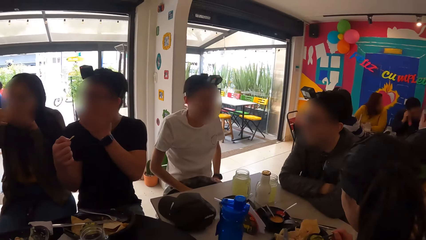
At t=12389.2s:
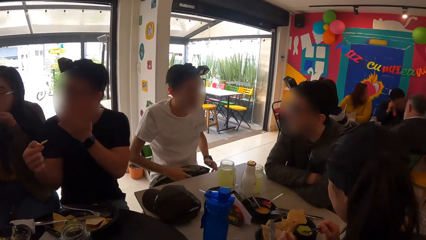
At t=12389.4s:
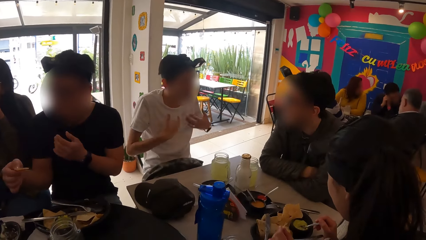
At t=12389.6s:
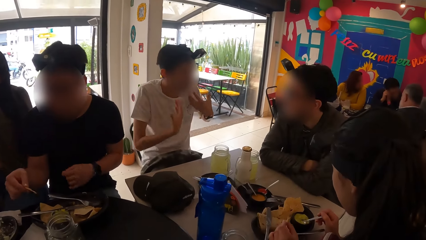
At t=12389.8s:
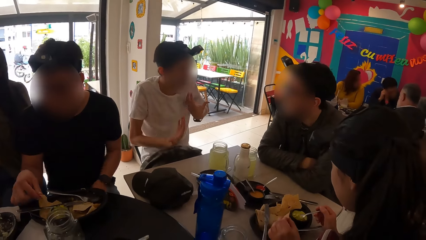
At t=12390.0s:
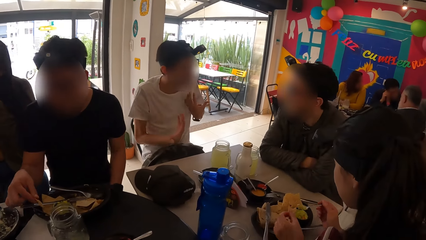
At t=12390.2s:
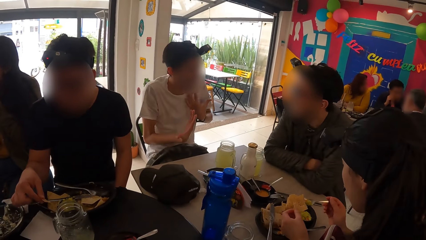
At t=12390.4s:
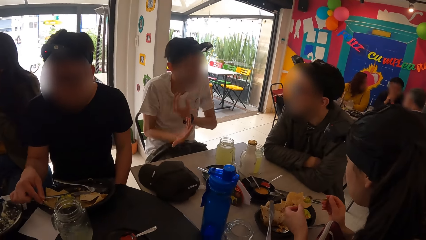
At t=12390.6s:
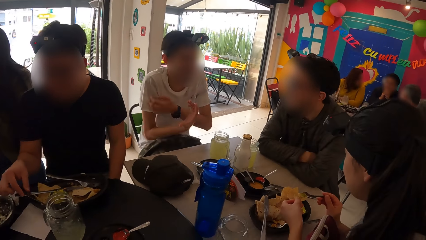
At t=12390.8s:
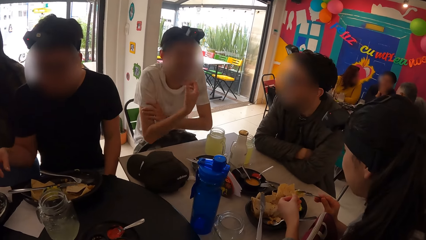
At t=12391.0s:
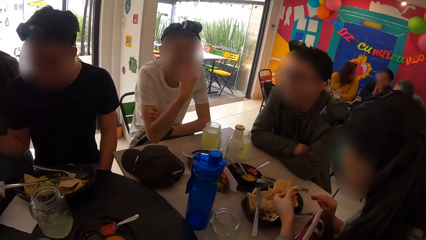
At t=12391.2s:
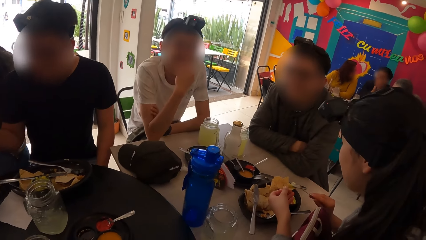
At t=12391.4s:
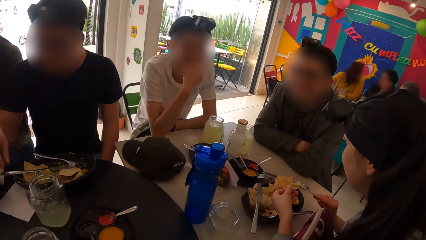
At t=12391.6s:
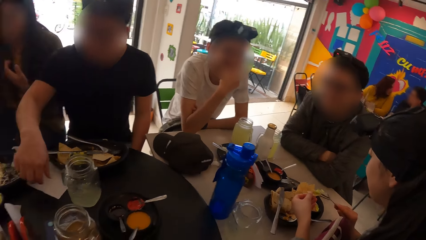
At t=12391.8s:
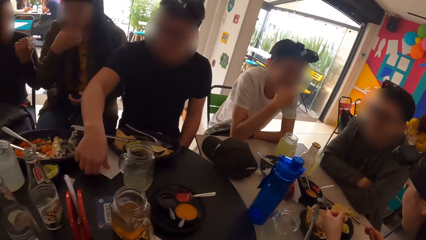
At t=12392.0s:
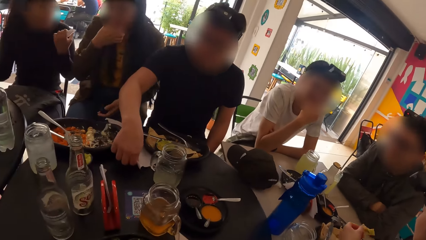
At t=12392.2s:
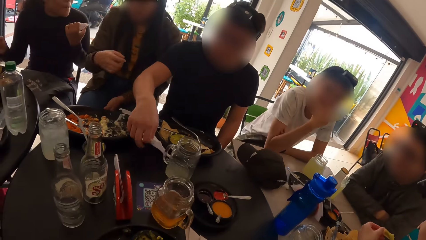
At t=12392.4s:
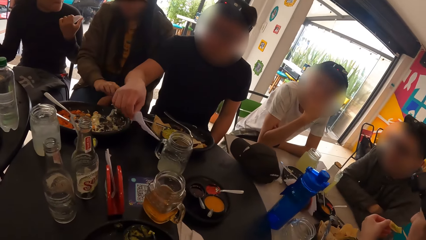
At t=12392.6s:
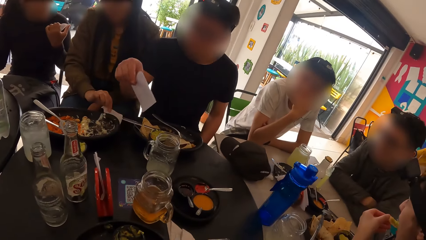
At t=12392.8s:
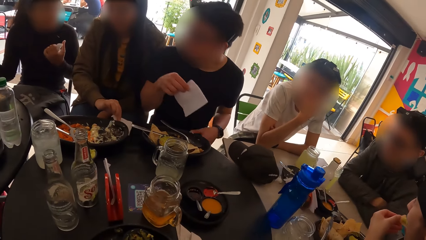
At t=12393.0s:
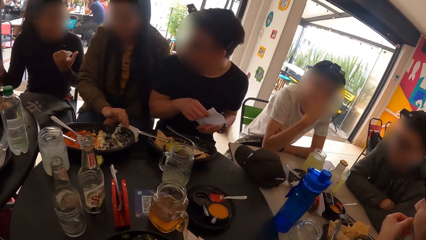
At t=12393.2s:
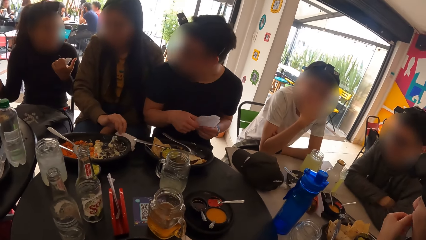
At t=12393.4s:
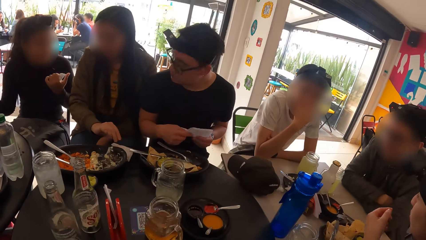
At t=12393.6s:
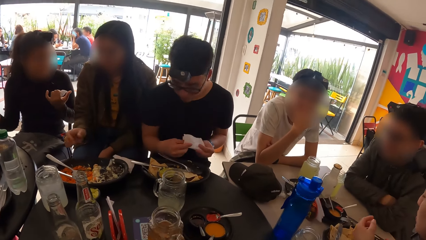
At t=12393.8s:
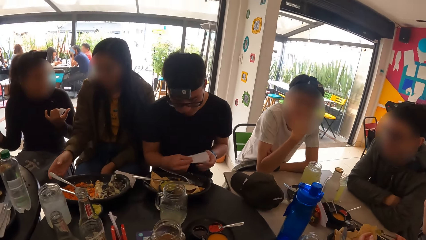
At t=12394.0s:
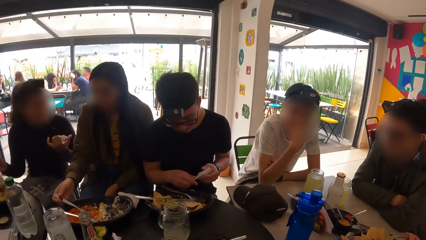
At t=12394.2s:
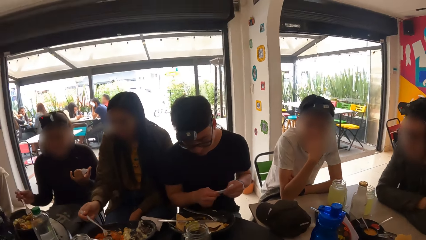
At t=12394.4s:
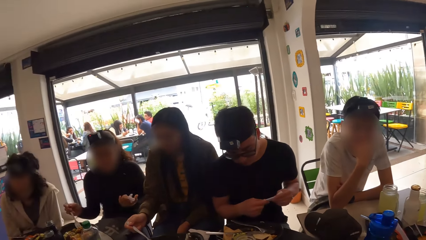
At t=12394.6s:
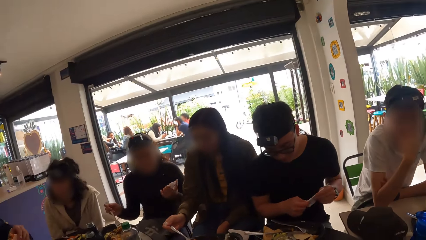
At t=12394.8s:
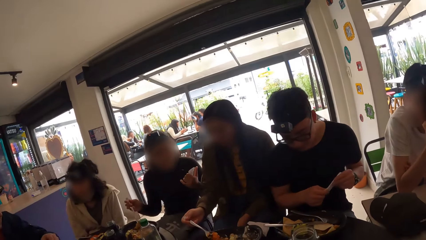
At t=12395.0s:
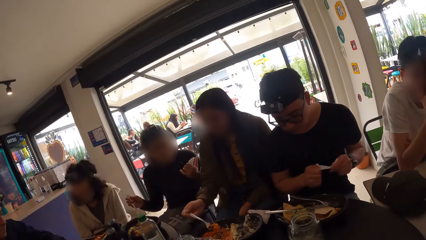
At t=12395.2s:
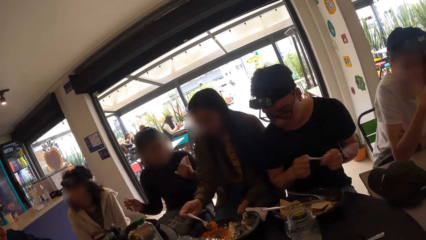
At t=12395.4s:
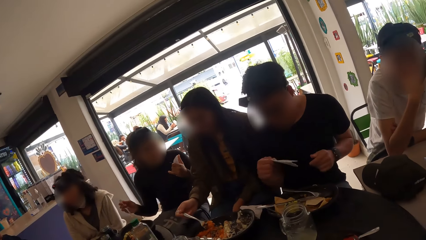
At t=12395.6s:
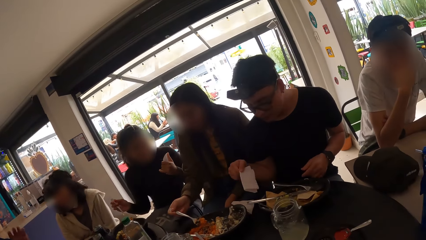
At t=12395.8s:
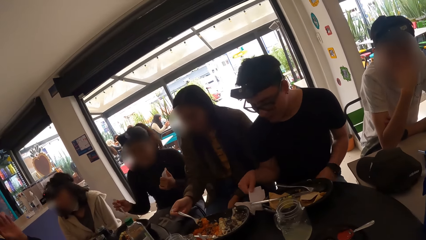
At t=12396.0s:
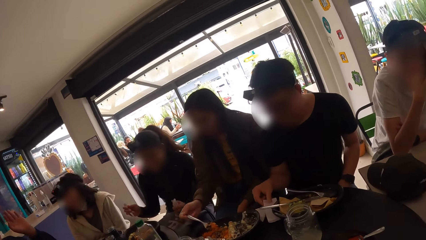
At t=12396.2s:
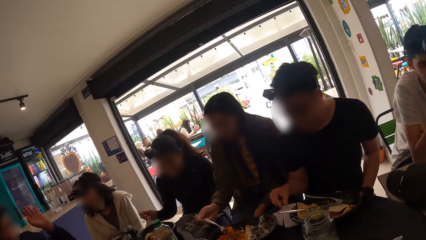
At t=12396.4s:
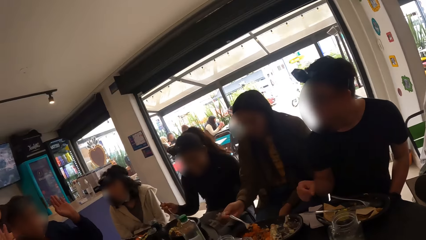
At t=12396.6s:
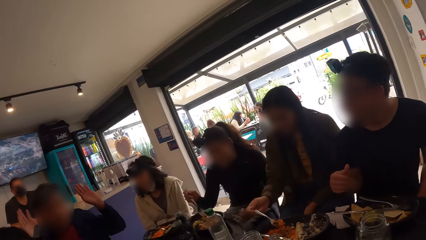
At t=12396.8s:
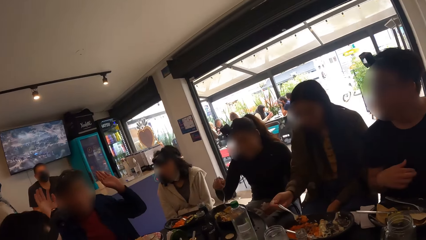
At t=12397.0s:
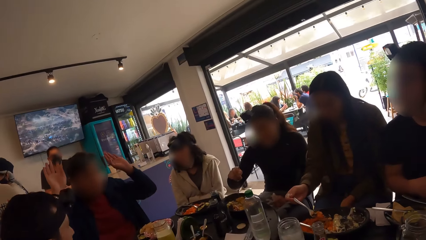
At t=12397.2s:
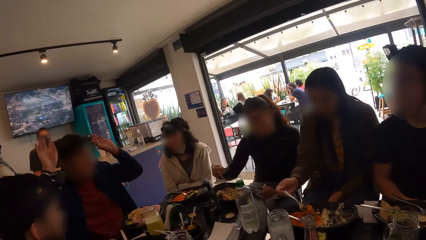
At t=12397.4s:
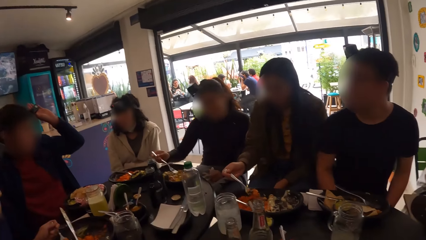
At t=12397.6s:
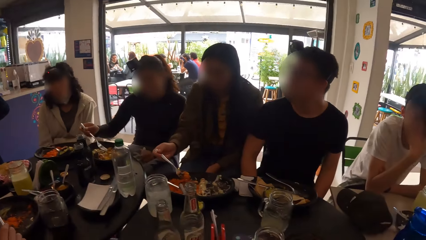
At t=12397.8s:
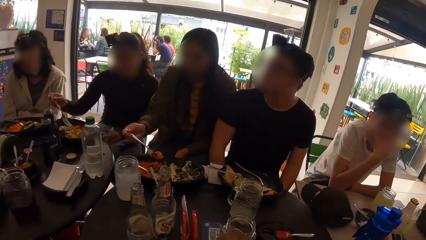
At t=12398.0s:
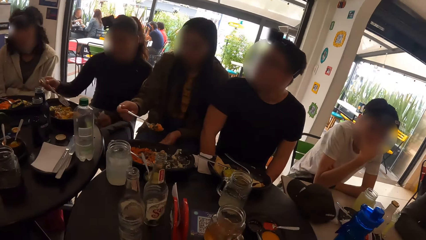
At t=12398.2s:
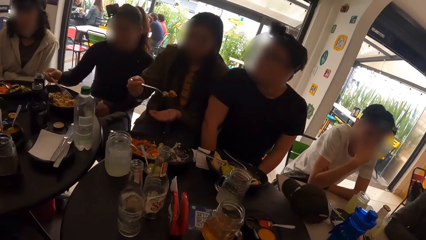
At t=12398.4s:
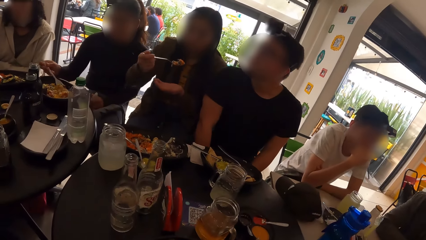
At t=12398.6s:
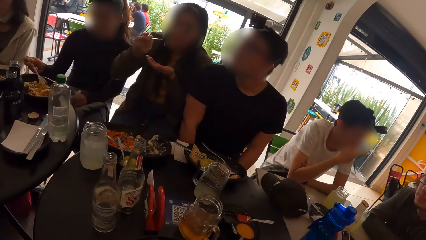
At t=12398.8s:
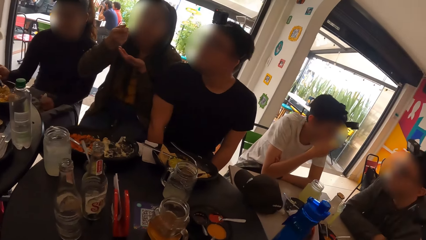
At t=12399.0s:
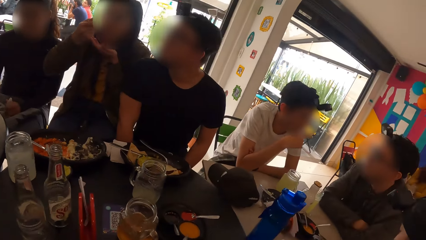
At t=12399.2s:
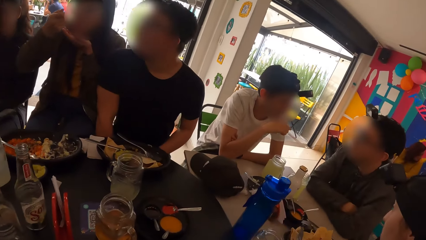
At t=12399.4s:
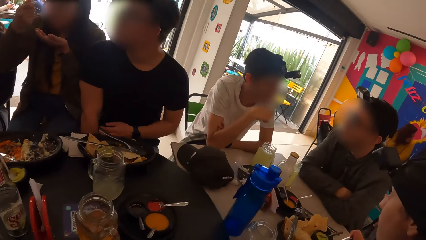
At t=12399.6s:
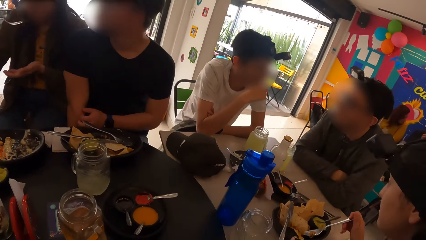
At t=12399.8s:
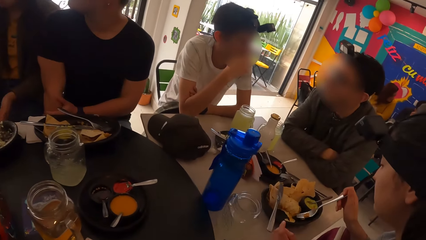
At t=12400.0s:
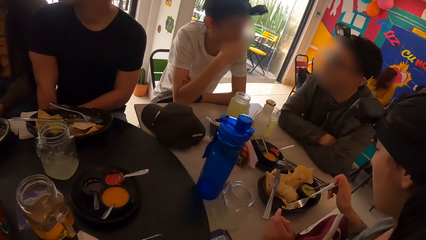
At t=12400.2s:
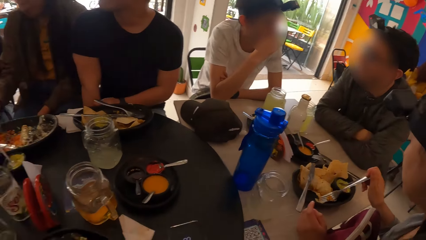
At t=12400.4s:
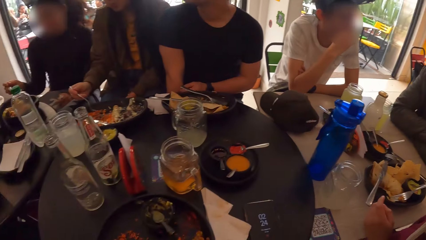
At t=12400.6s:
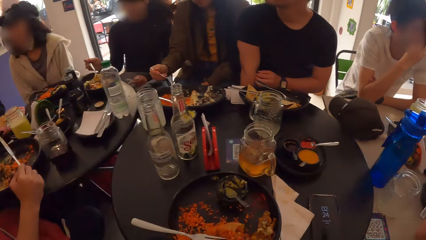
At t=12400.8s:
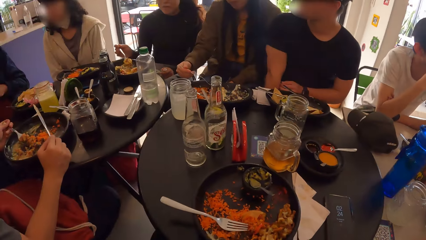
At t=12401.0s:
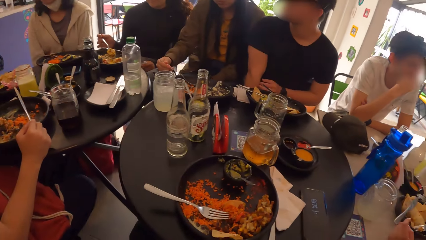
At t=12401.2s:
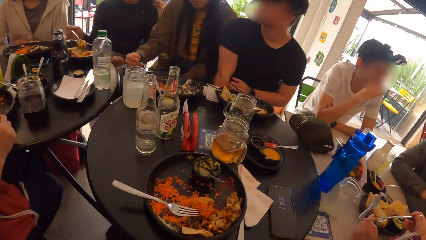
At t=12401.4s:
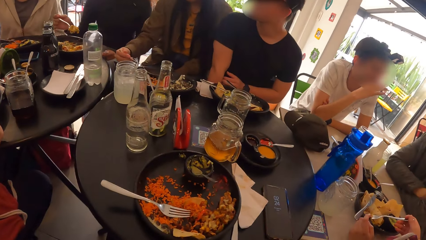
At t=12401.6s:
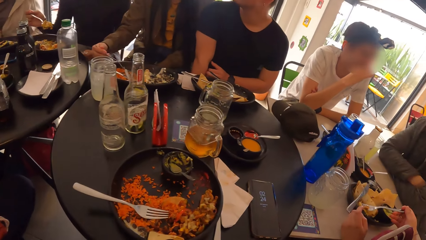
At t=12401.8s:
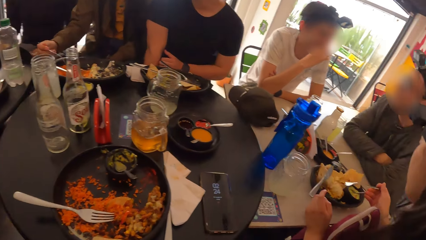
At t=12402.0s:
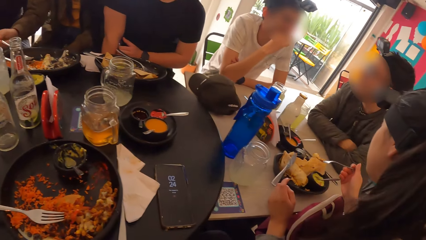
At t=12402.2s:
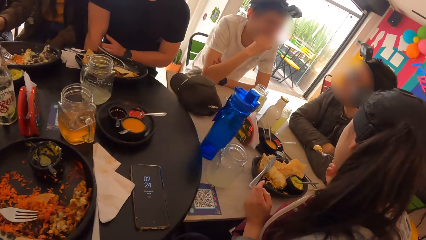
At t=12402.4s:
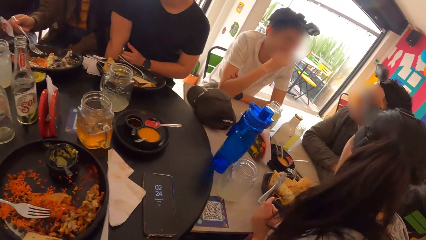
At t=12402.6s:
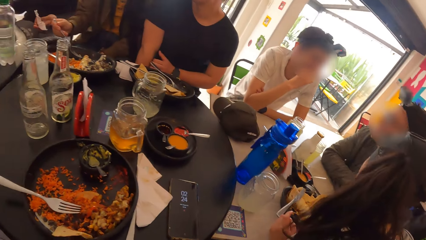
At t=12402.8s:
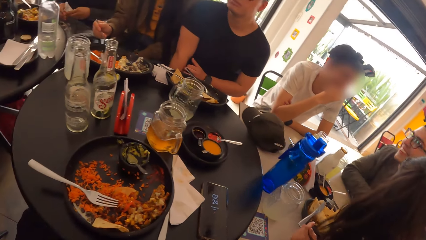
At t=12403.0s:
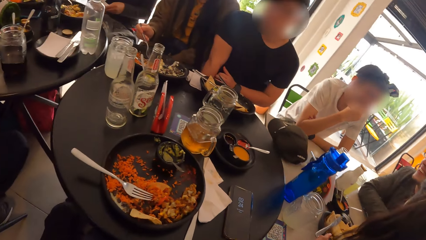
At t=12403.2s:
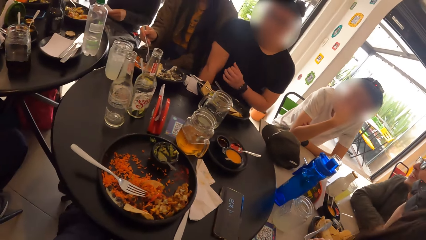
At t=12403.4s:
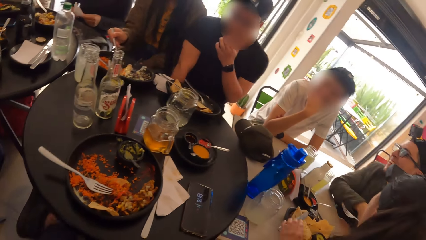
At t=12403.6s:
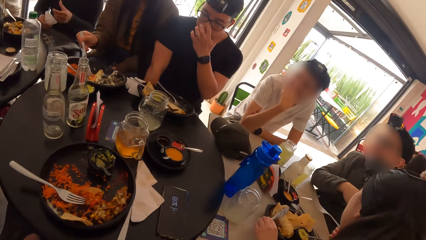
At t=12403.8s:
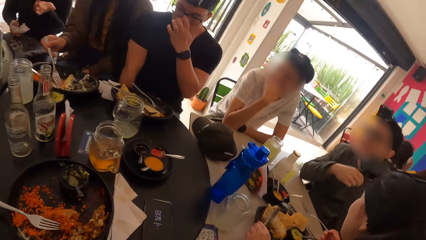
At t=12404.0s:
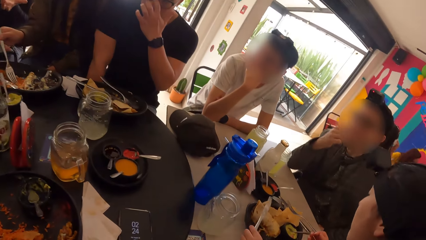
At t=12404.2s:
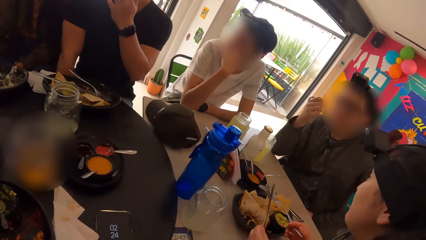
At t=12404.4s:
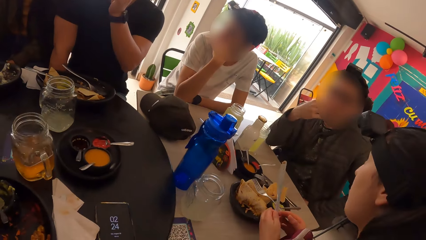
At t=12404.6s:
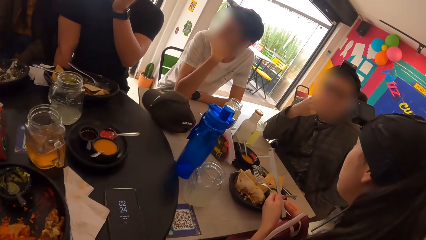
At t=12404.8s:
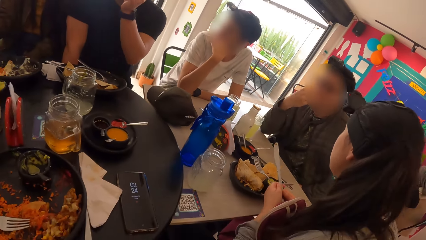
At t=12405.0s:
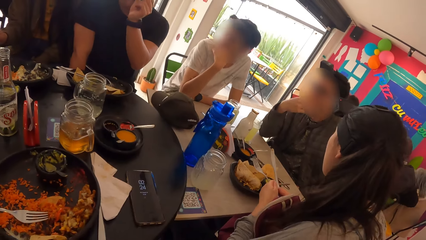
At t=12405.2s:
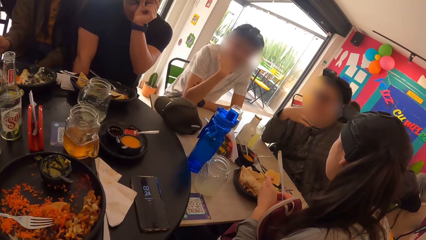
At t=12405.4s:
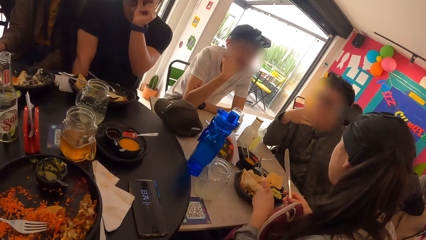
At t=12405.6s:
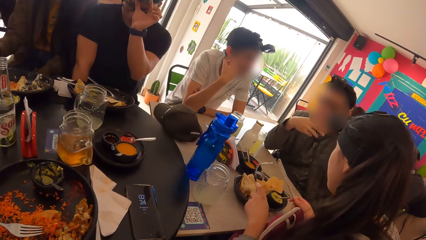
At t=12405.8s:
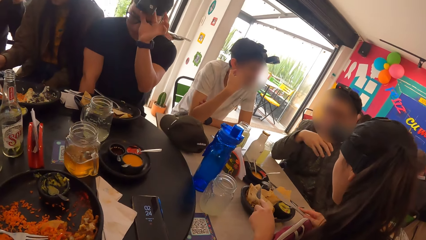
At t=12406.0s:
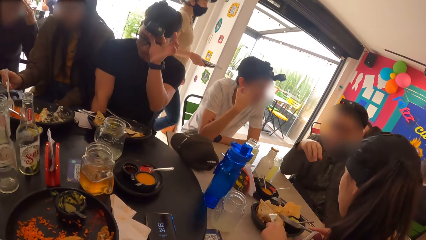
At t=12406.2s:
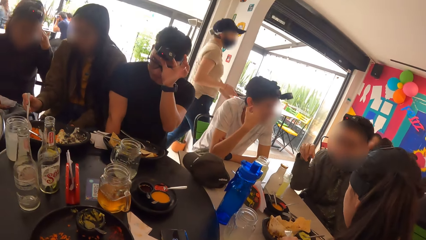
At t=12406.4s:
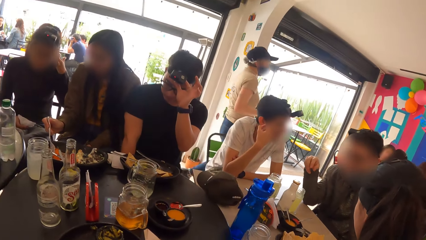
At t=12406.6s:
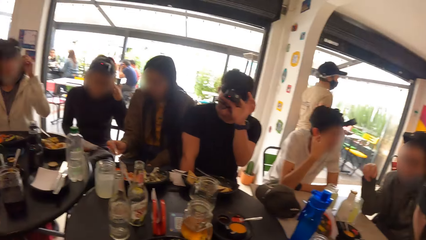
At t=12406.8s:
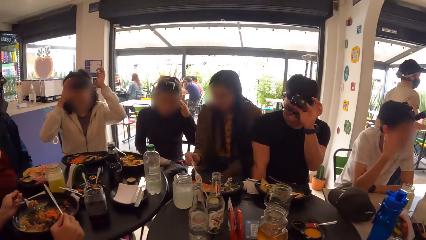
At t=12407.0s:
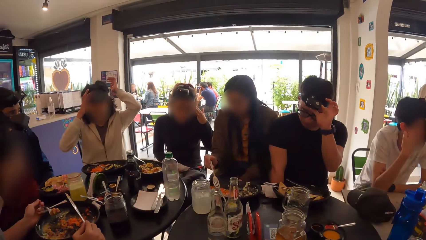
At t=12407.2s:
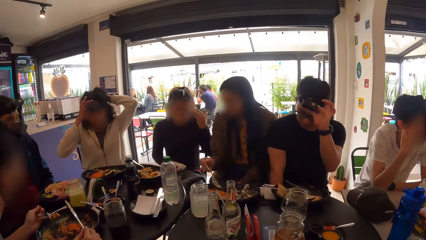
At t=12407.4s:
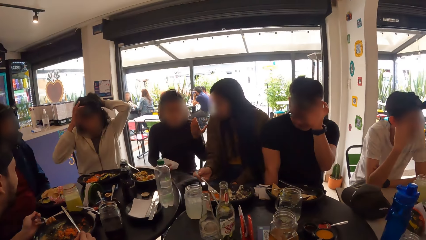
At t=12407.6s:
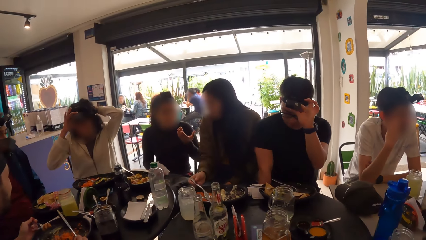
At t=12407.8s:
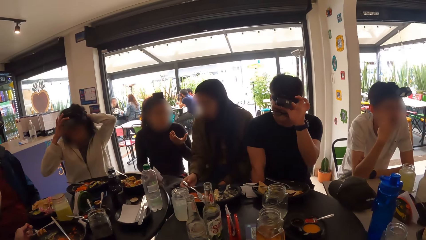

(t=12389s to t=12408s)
A man drops the food on the plate with his right hand and lifts the tissue on the table with his right hand. A woman wipes her hand with the tissue on the table. The man folds the tissue with both hands and drops the tissue with his right hand on the table. The woman eats with the fork in her right hand. Another woman eats with the fork in her right hand. The second woman switches the fork and knife between her right and left hand.
